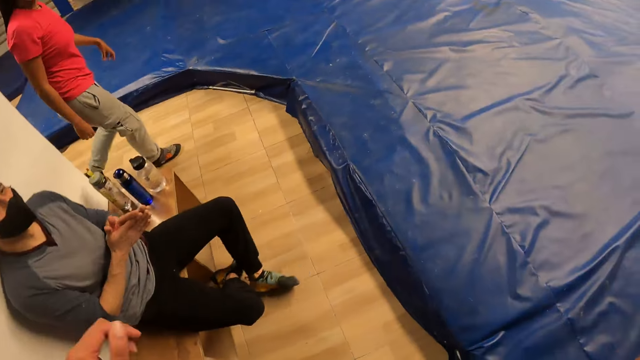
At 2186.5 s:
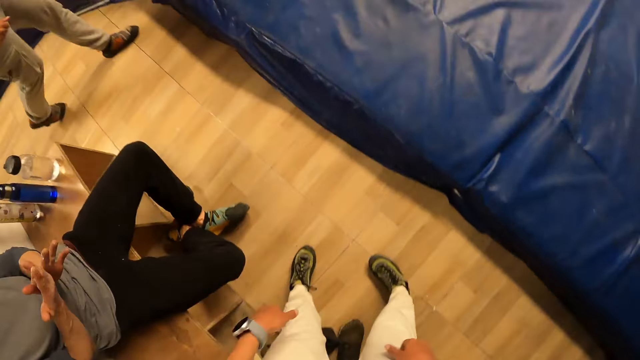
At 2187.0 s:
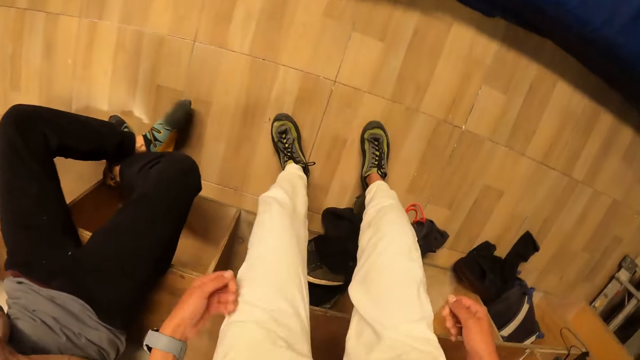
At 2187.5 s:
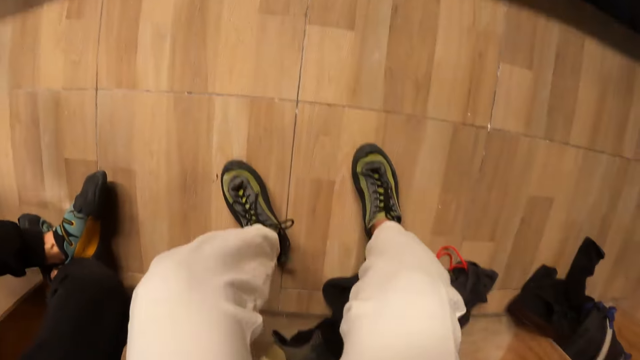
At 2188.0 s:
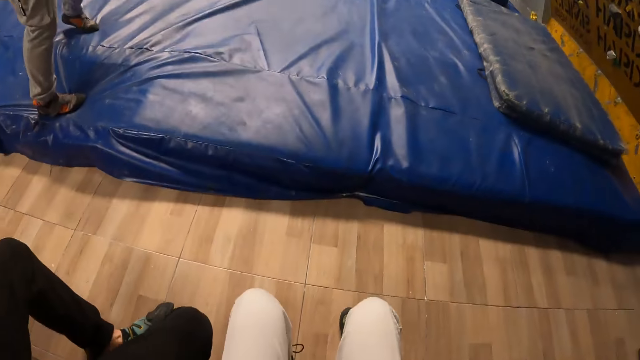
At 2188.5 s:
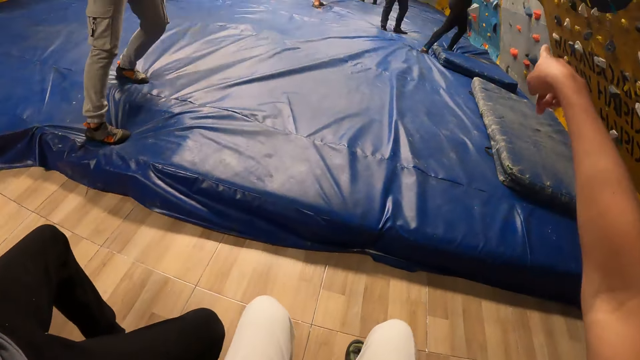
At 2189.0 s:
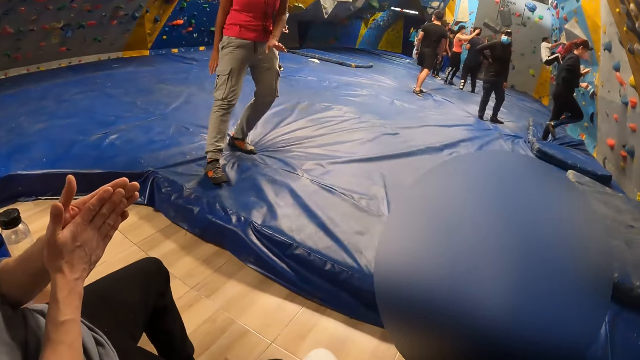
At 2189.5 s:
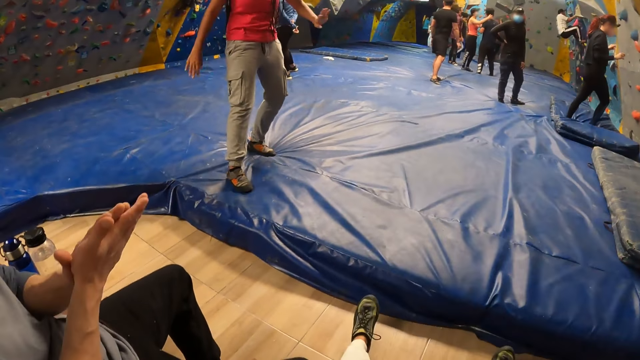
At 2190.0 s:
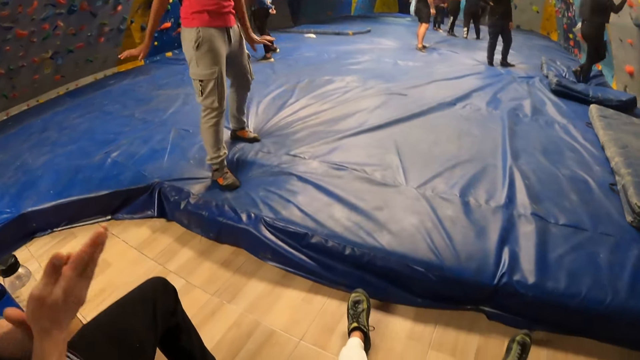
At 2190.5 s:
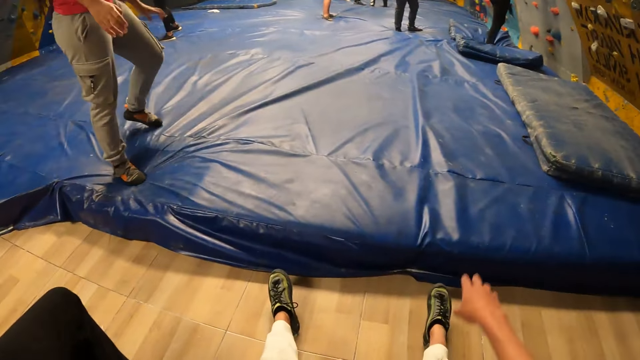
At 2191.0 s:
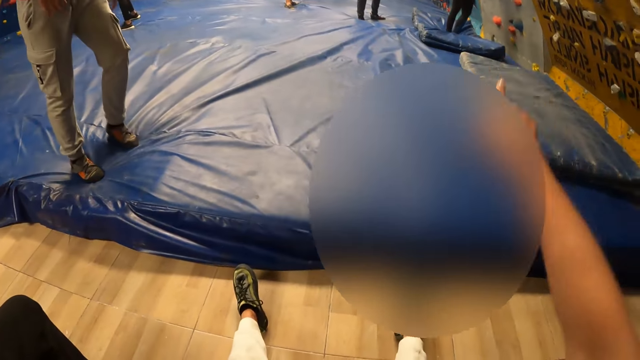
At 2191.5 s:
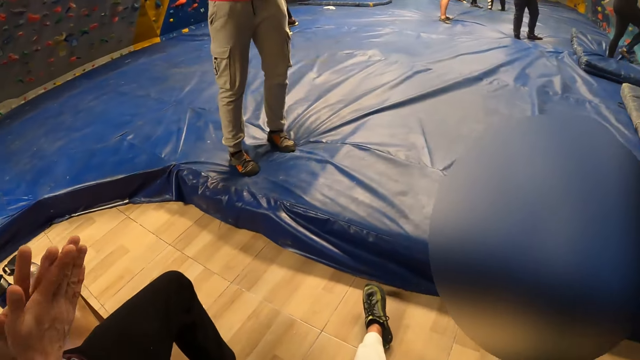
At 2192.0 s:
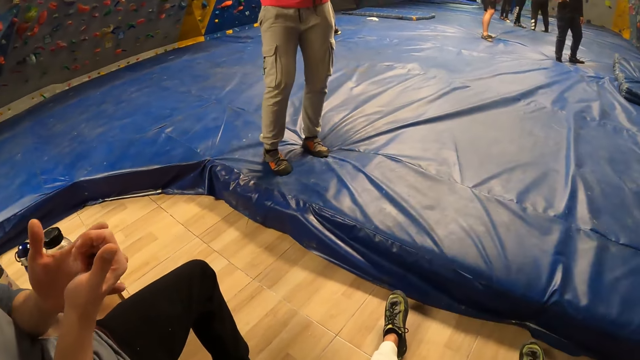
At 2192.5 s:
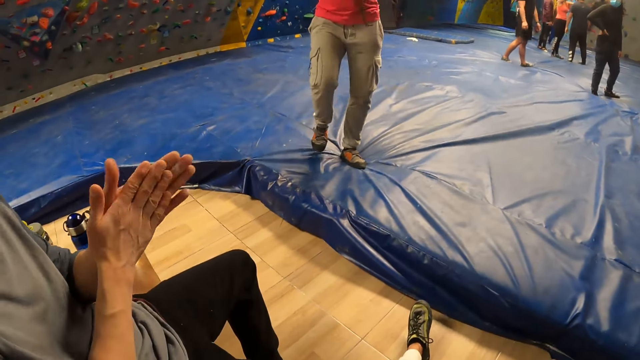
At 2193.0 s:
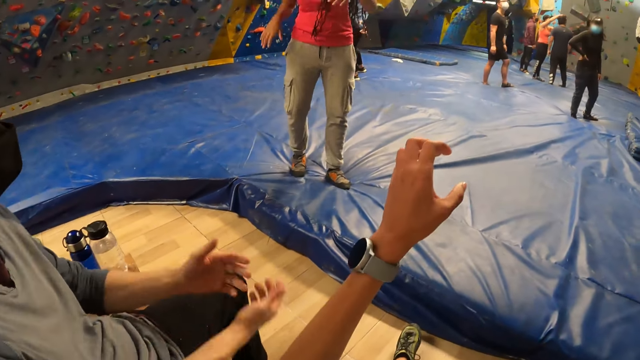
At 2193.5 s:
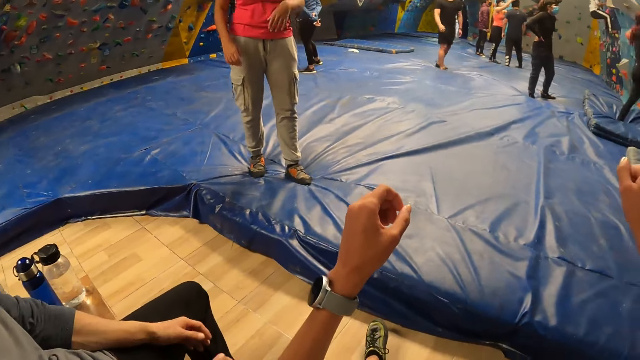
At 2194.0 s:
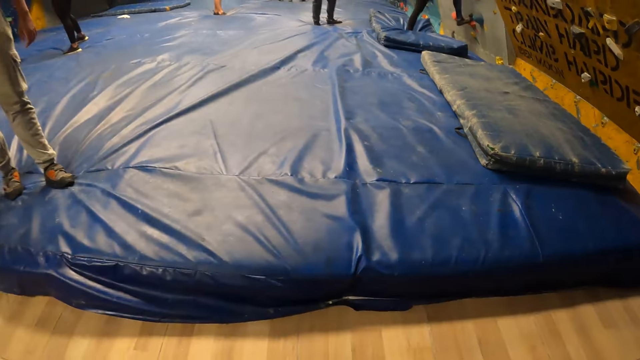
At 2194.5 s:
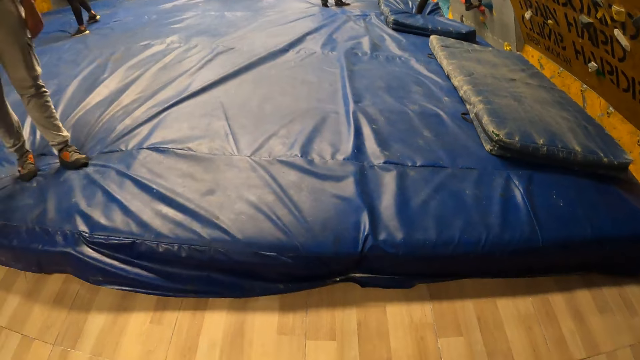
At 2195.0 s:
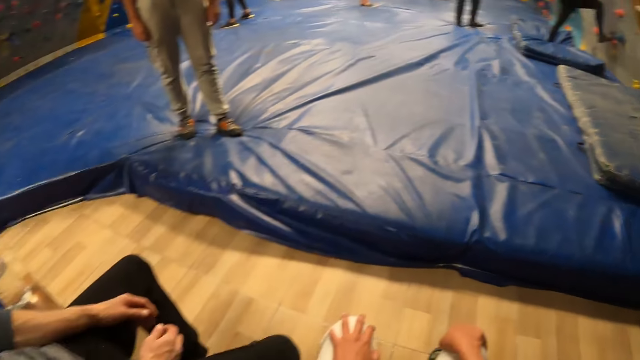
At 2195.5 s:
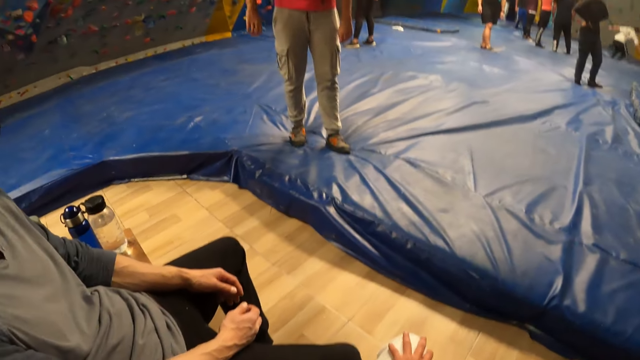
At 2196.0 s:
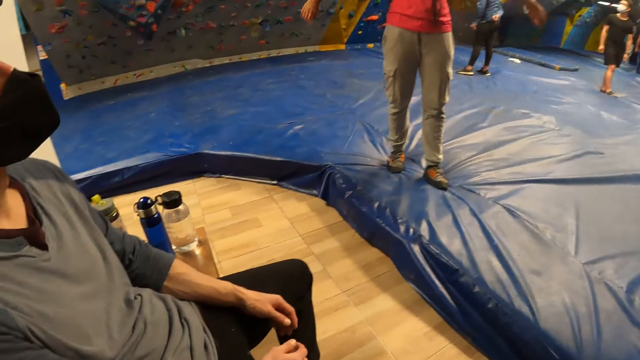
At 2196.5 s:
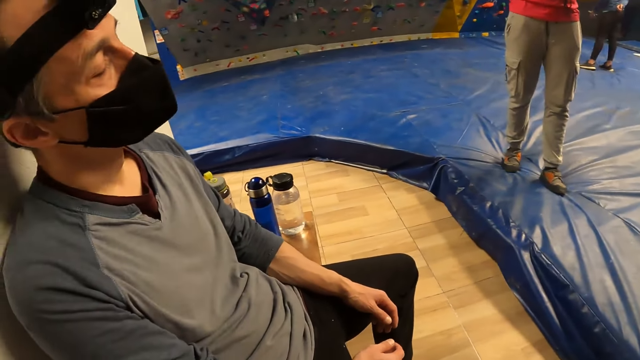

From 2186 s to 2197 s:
The camera wearer converses with a man. They sit on the bench. They interact with a woman. They look around the rock wall. They converse with the man. The man rubs his hands together. The camera wearer points at something. They converse with the man and the woman. The man lifts his left leg.

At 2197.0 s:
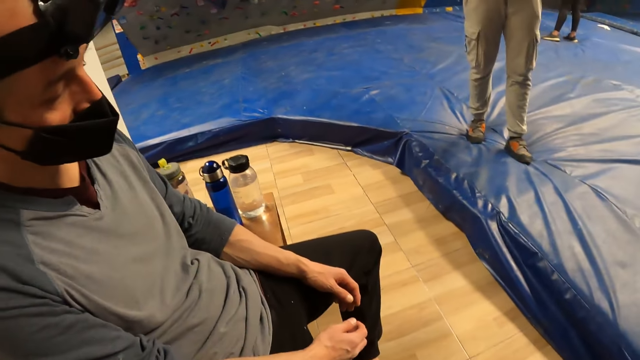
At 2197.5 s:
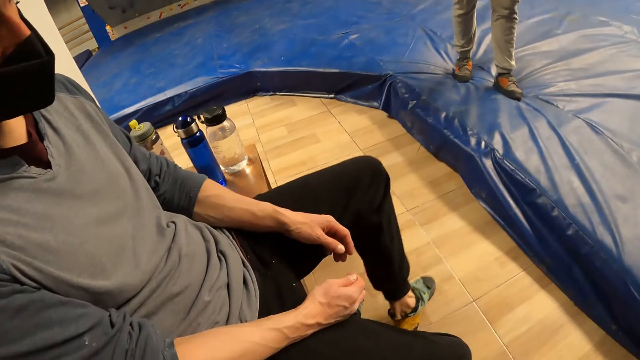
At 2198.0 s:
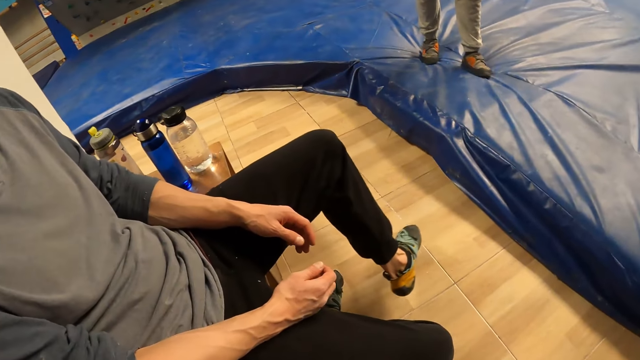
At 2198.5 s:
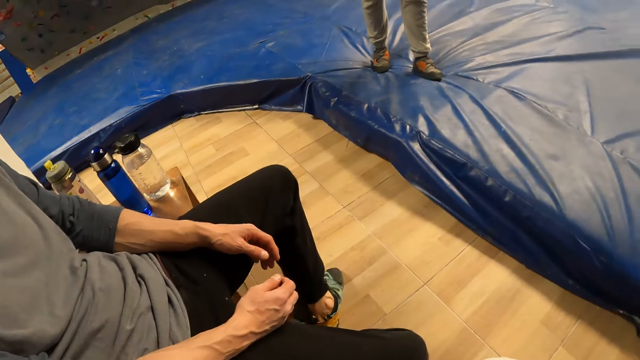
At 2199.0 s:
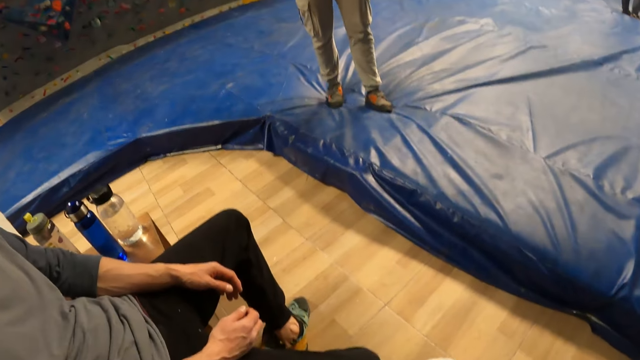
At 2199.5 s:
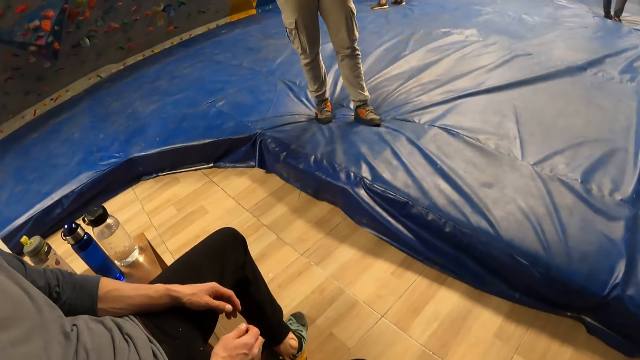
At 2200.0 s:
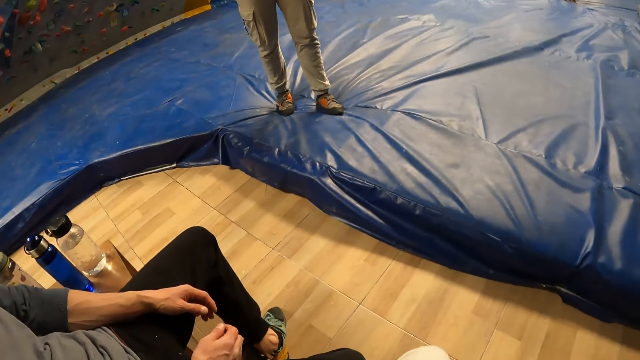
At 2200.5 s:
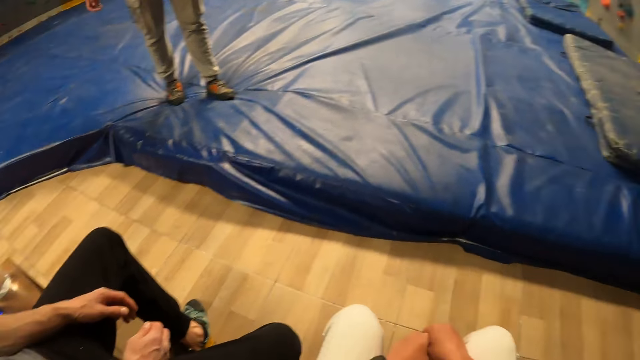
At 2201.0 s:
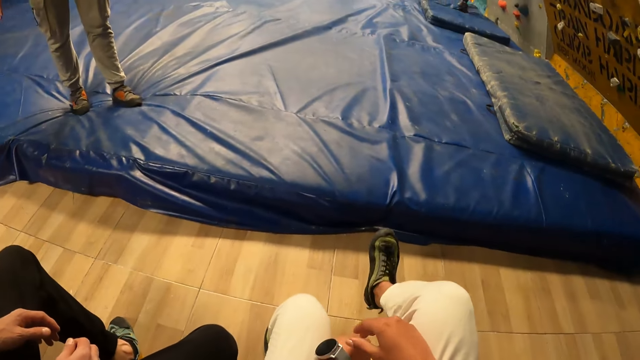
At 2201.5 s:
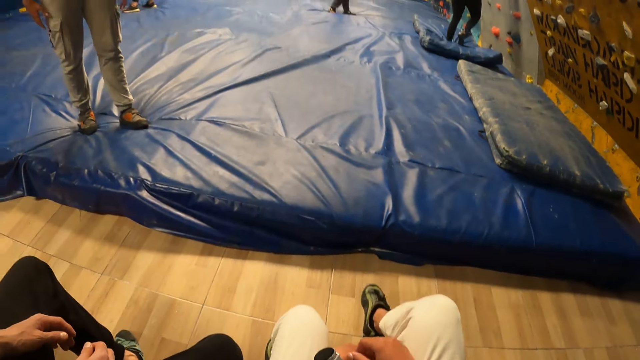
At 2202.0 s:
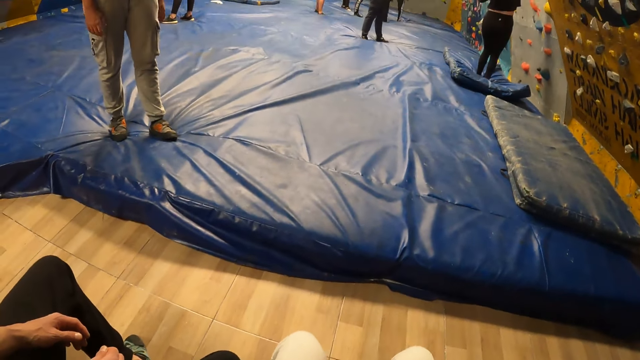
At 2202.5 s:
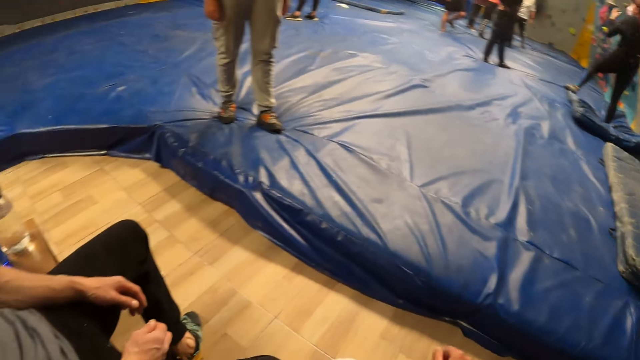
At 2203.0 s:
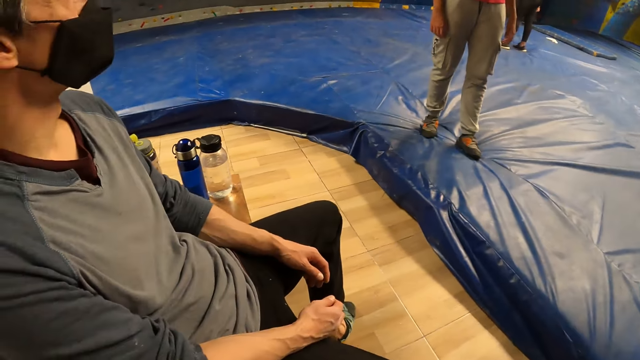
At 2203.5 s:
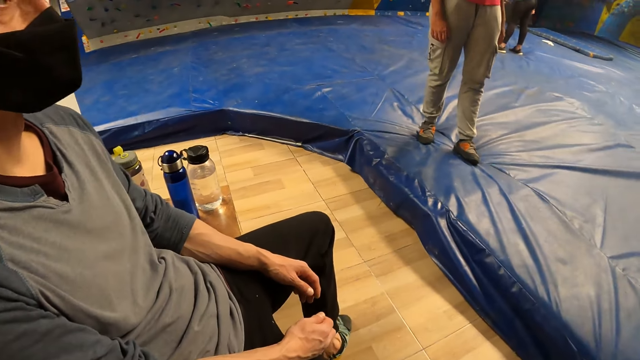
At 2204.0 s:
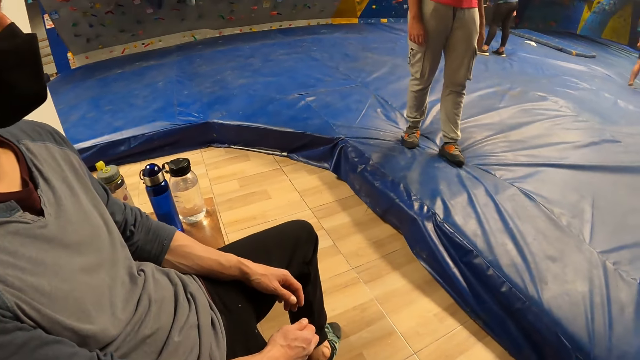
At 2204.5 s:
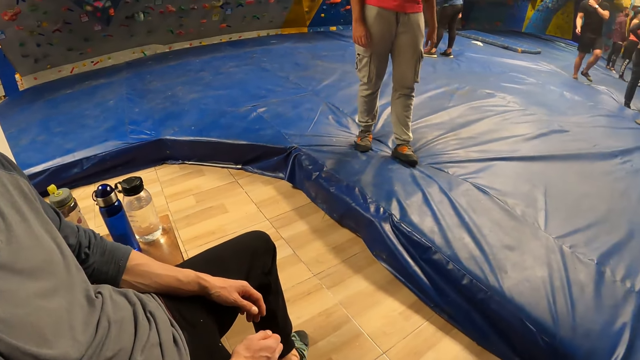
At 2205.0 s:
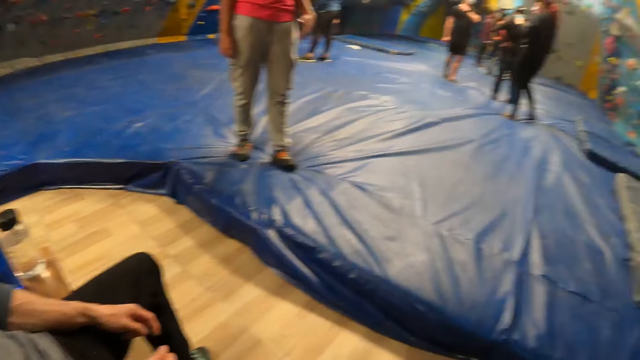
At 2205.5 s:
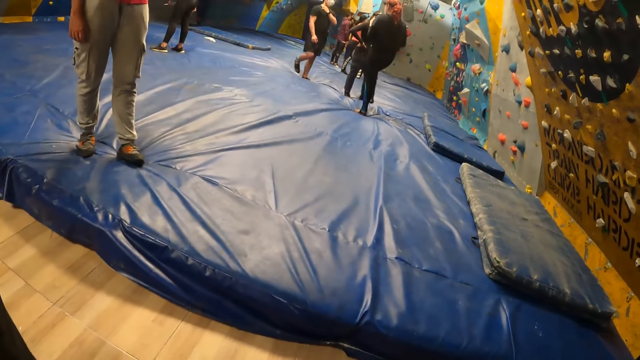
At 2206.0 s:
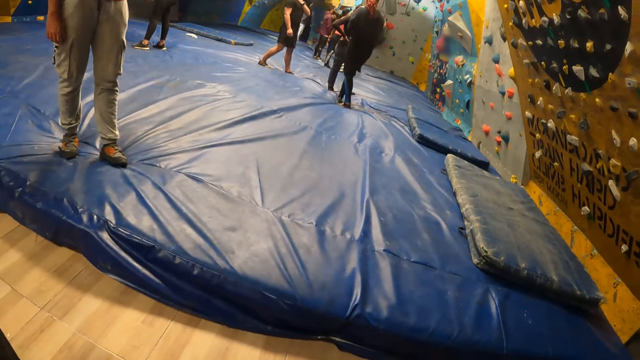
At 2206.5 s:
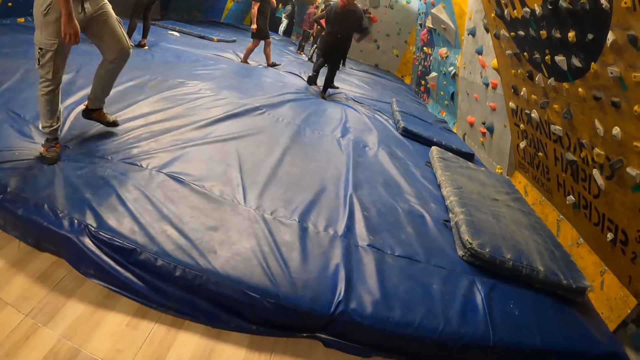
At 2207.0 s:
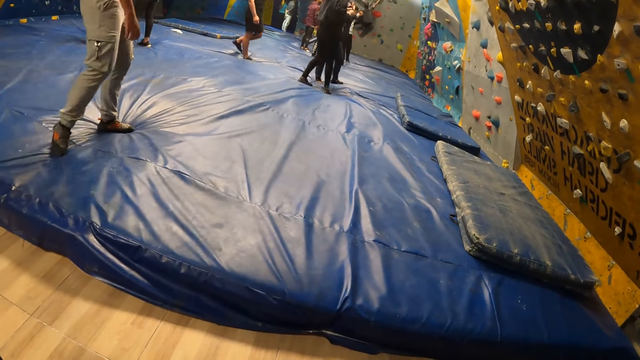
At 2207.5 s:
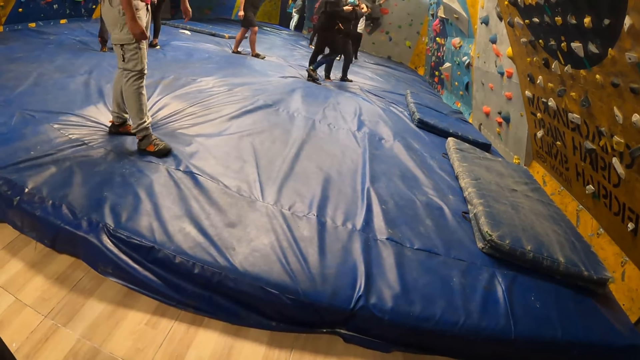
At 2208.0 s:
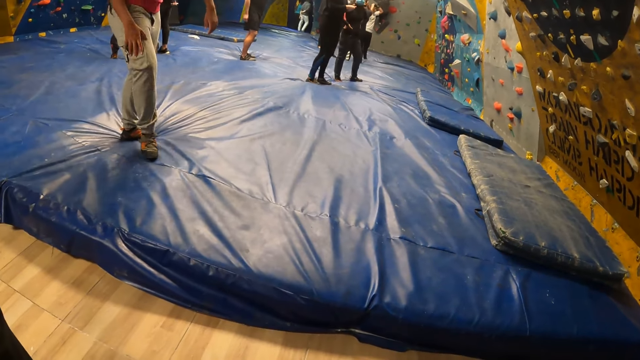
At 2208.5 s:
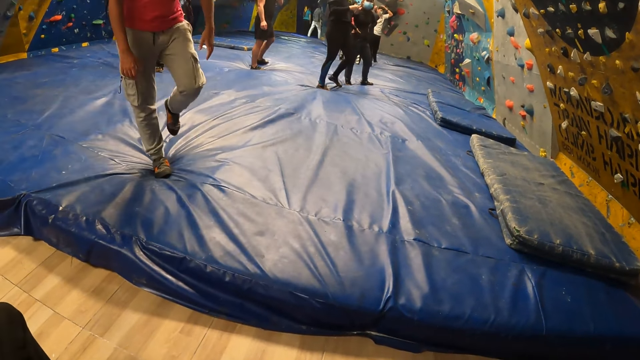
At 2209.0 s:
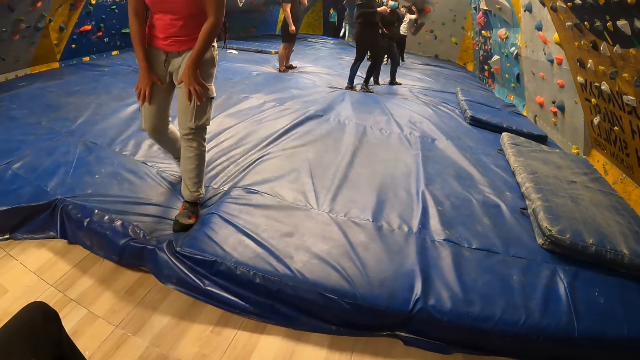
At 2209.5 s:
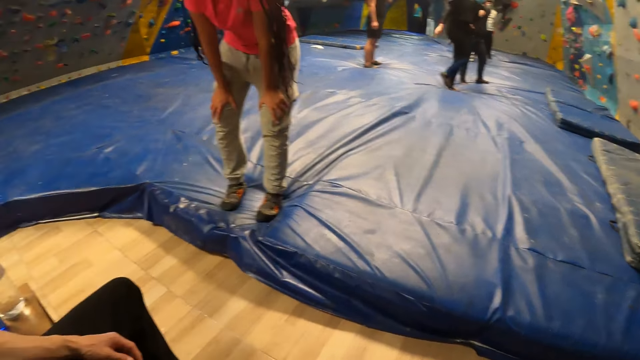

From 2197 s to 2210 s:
A man moves a leg. The camera wearer converses with the man. She lifts her right leg. She converses with the man. A woman looks around the indoor playground. The man looks around the indoor playground. The camera wearer looks around the indoor playground. The woman walks around the indoor playground. She holds her knees with both hands and bends down.
